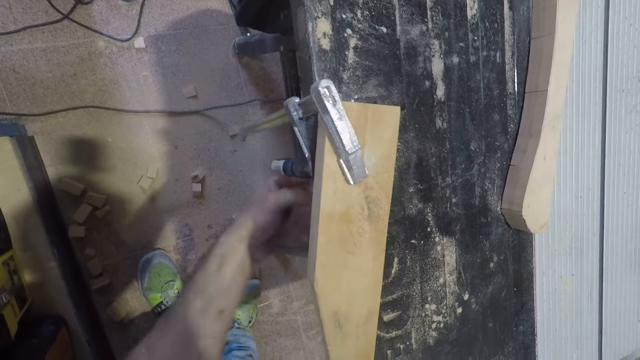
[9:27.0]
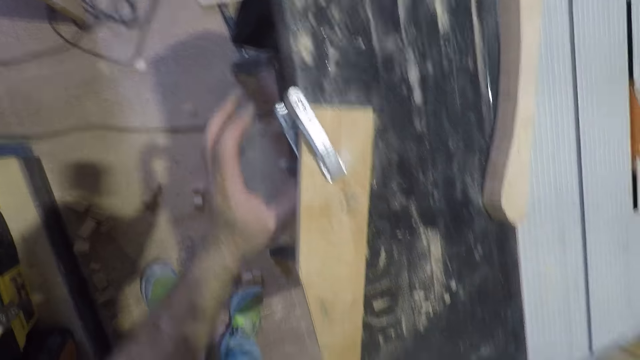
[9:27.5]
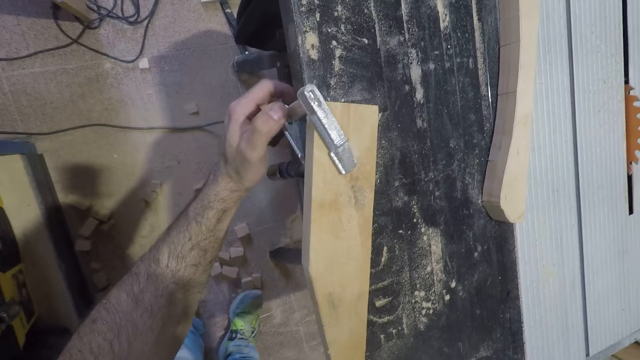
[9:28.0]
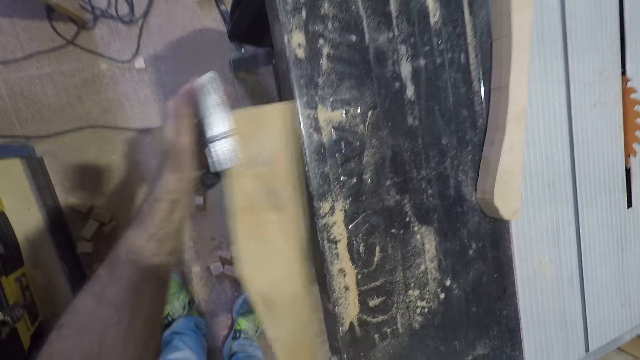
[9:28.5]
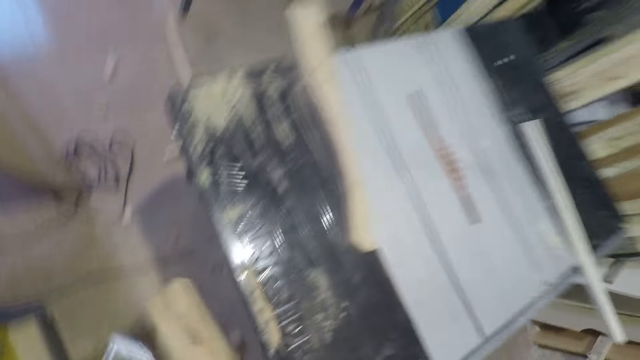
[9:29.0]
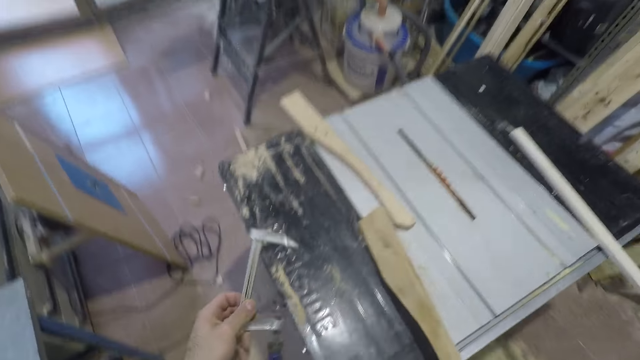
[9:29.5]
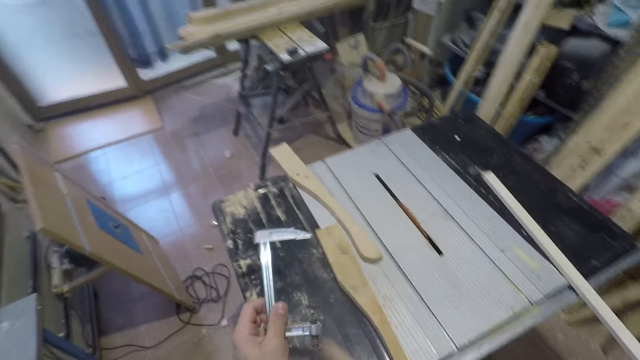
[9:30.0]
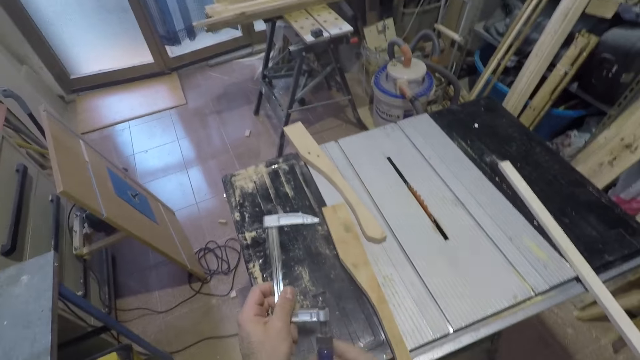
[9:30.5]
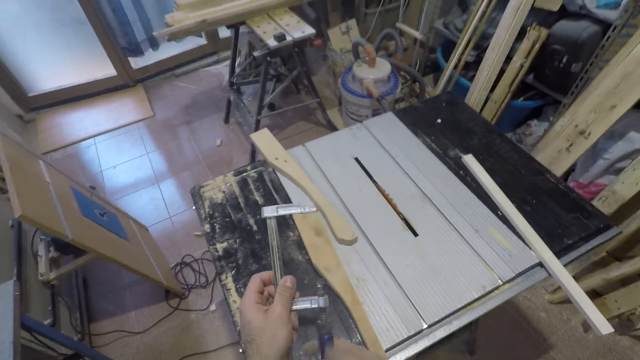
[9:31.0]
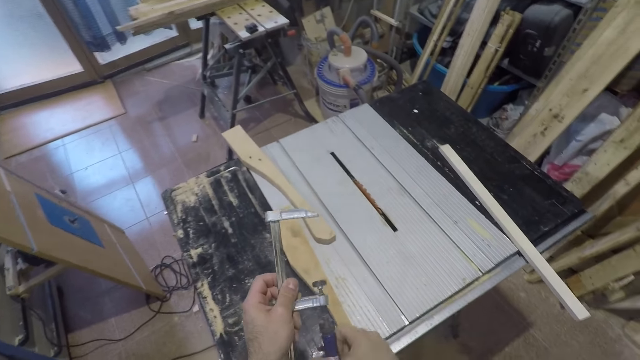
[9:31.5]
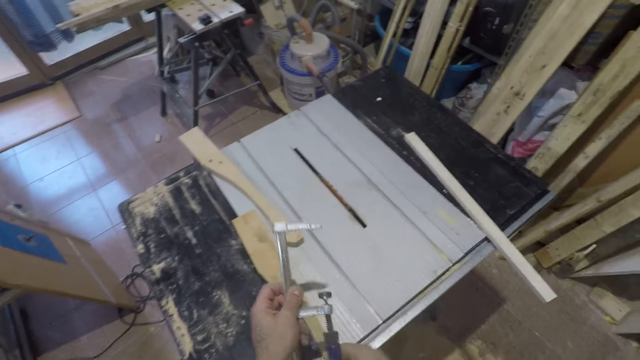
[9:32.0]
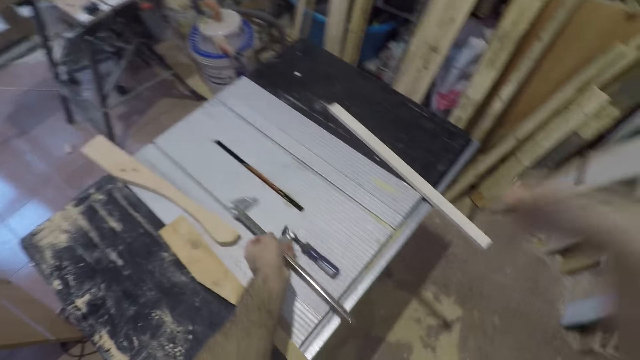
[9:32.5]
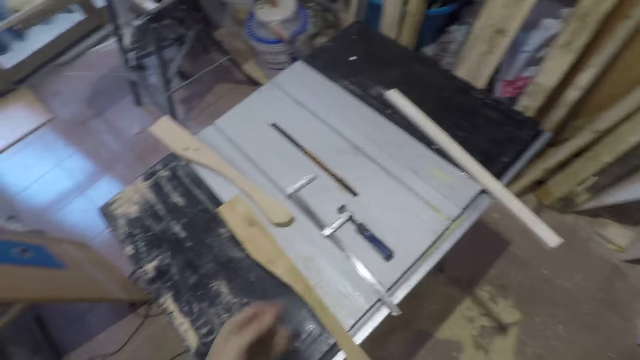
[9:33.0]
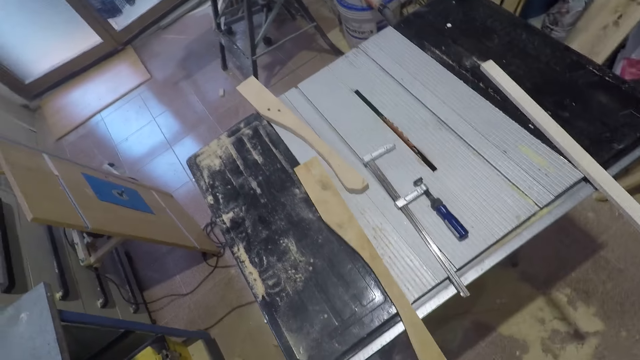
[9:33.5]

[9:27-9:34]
The camera wearer takes the wood planks off the table. They drop the wood plank on the table. They adjust a screw on the clamp. They unscrew the clamp. They drop the clamp on the table. They adjust the camera.
